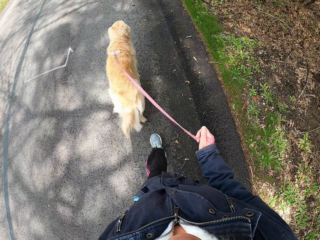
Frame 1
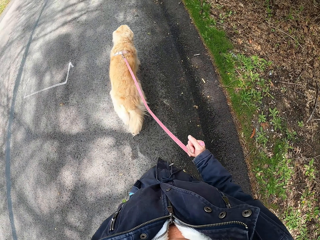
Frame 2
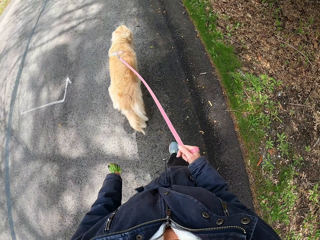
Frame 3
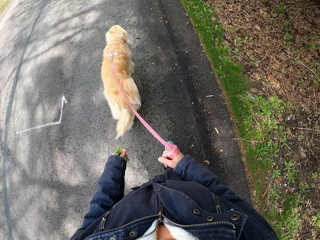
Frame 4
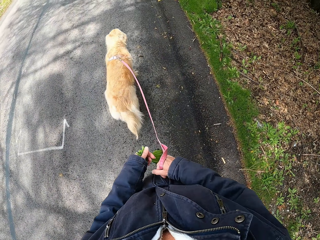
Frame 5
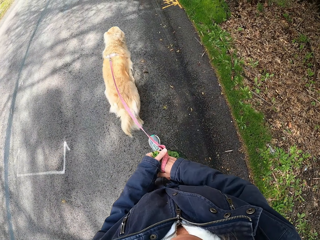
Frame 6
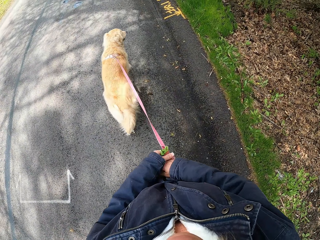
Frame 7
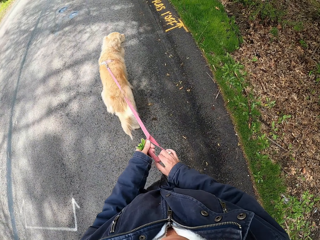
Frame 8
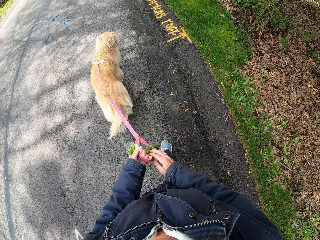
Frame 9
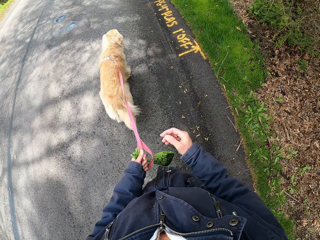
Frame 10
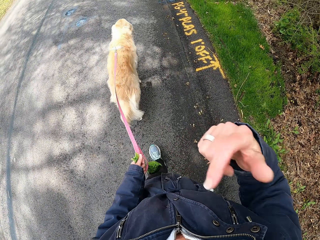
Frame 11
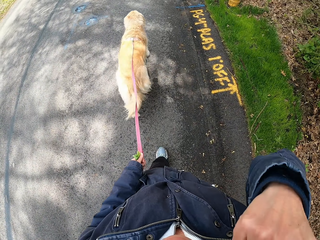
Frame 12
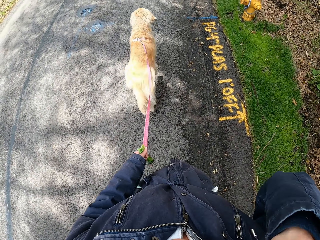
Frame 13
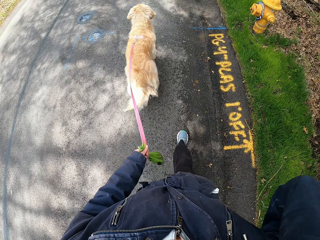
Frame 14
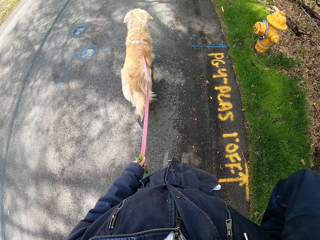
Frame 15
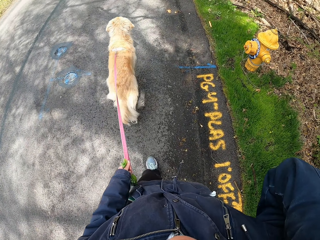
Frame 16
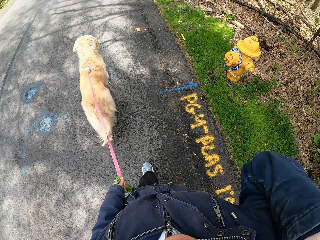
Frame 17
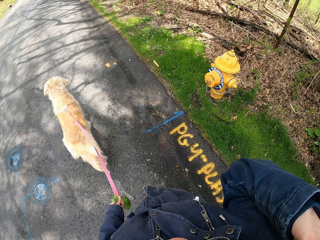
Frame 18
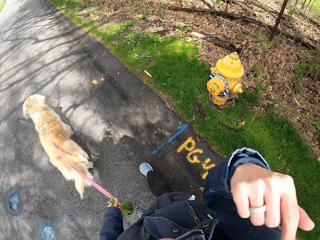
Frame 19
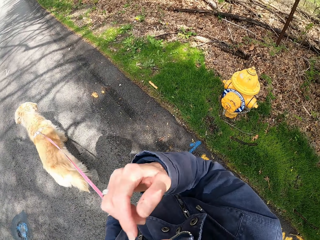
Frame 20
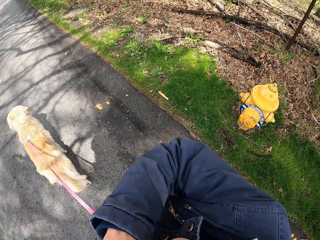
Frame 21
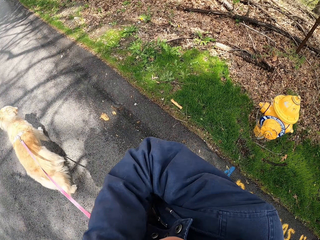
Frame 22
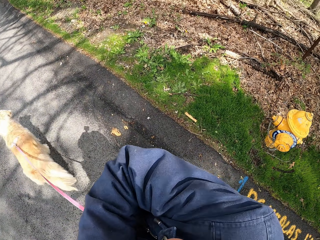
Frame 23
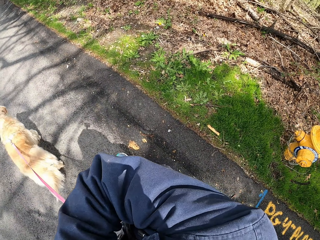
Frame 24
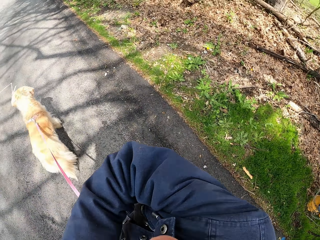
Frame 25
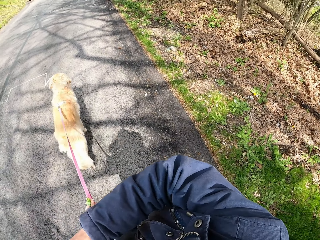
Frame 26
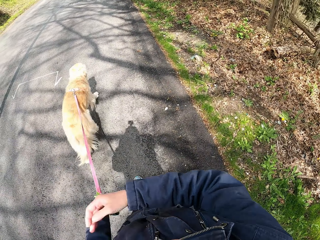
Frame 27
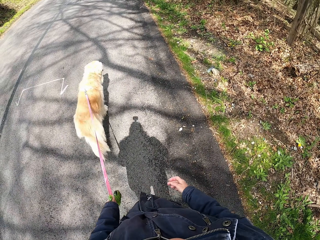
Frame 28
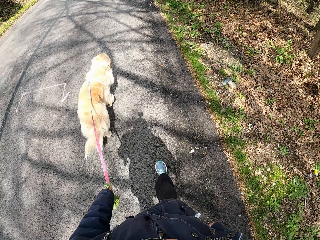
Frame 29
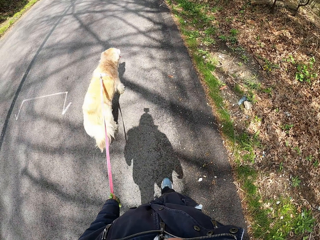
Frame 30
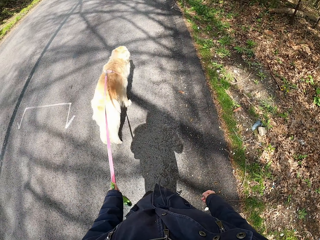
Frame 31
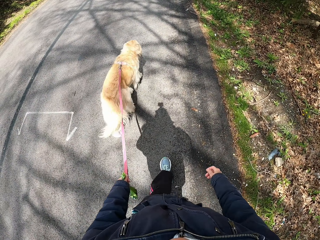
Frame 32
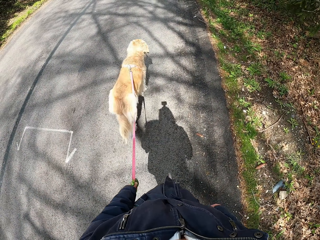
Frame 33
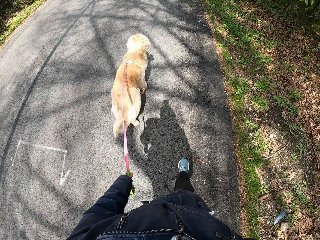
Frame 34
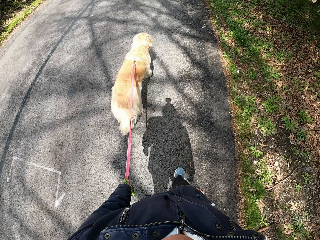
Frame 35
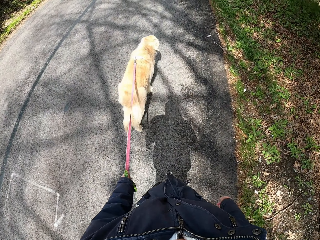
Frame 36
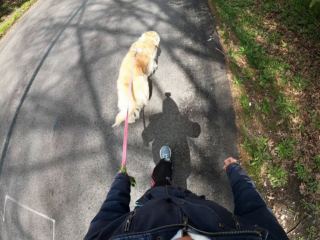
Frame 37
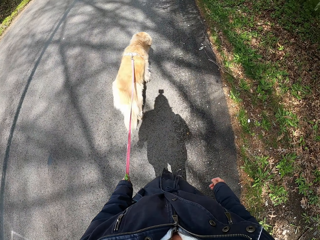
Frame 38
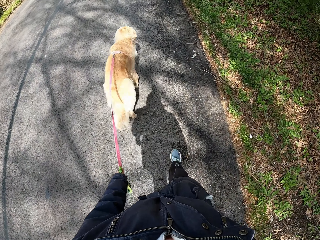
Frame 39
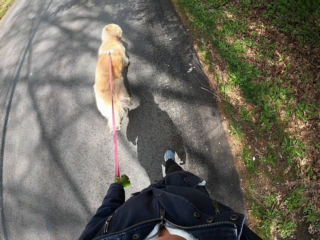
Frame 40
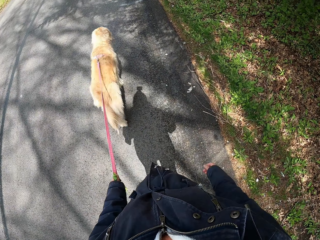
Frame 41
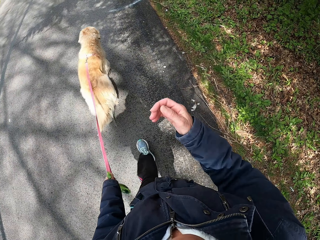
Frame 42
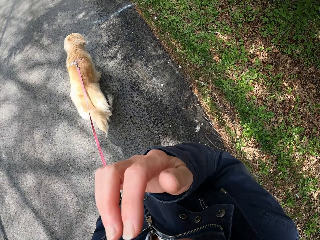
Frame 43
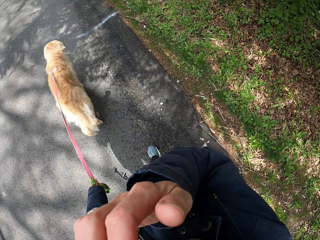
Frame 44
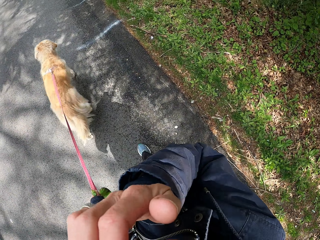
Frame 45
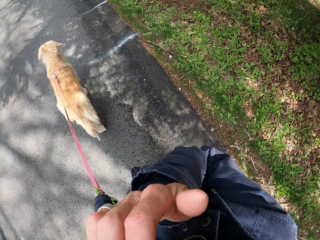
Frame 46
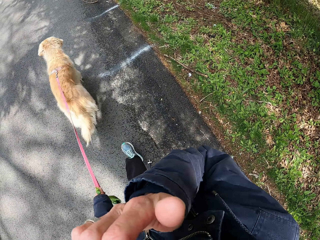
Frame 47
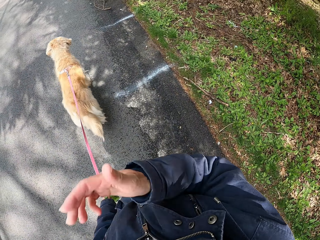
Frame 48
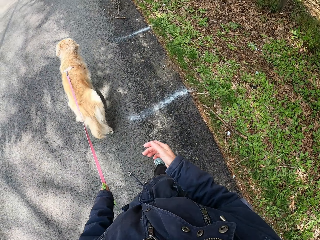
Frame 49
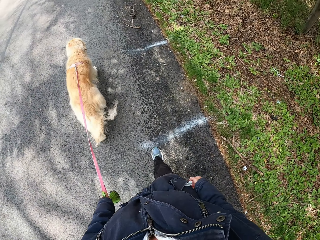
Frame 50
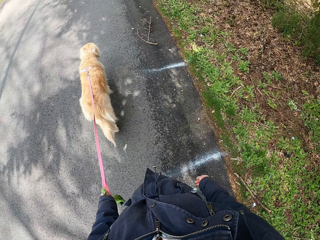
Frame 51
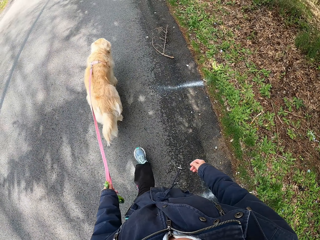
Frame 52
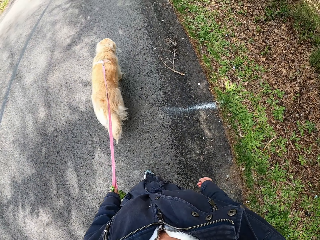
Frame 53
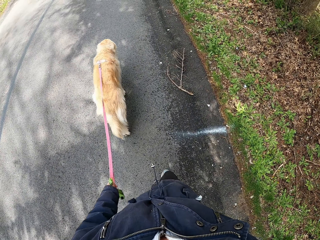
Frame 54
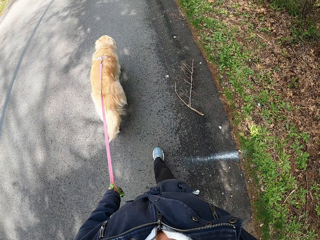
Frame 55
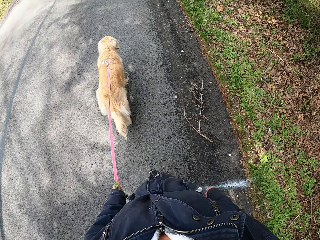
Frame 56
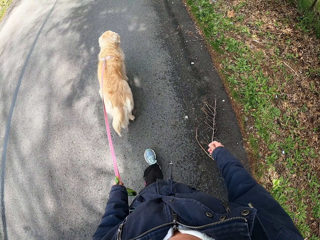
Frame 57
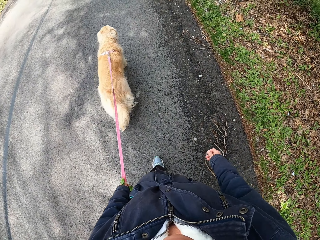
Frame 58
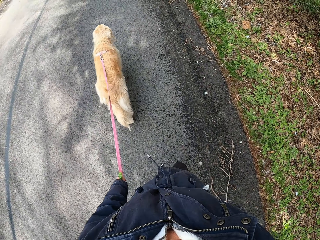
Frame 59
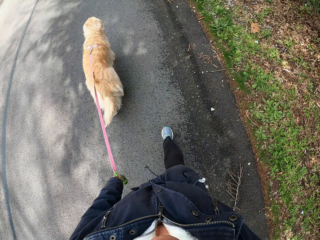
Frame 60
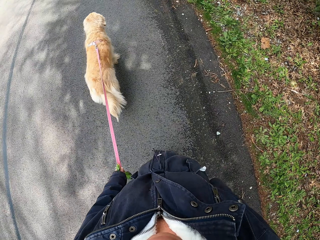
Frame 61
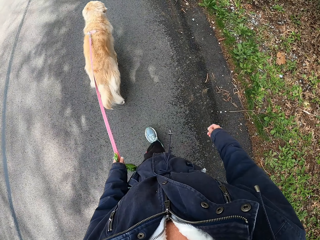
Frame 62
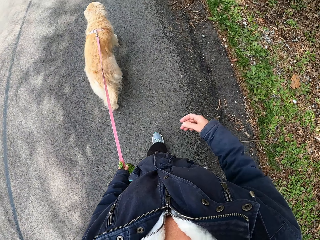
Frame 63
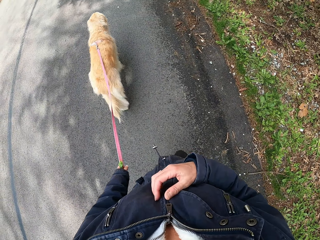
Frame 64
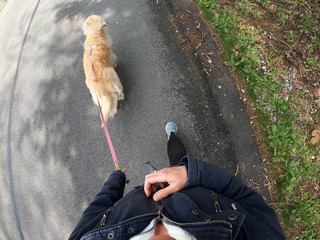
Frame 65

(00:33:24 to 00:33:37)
The camera wearer moves the dog's leash from his right hand to his left hand. They raise her hand. They walk the dog along the pavement. They raise her hand. They rub the face. They walk the dog along the pavement.

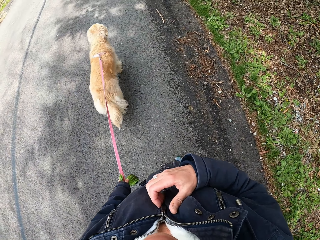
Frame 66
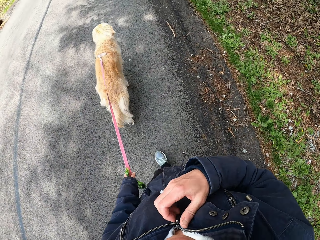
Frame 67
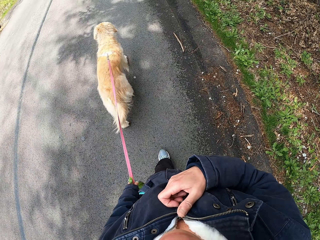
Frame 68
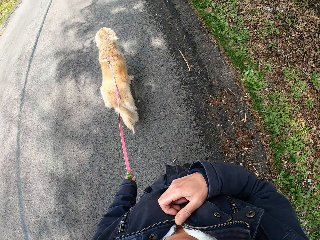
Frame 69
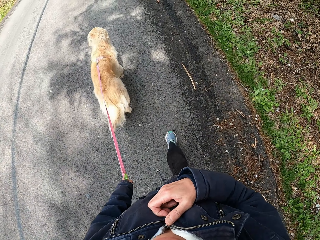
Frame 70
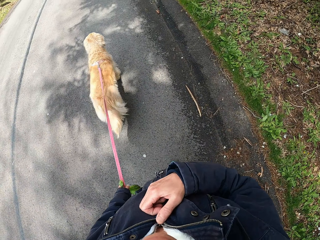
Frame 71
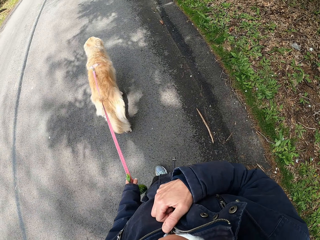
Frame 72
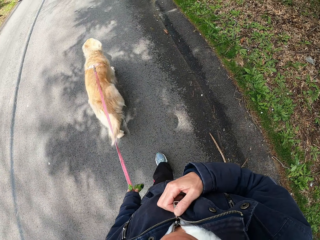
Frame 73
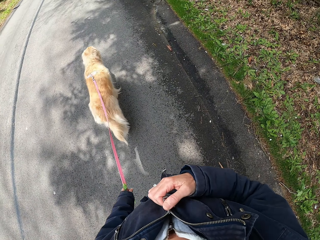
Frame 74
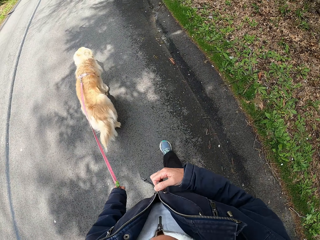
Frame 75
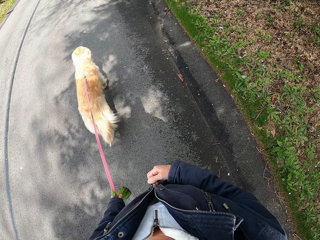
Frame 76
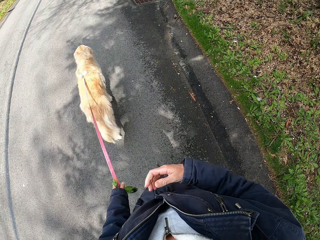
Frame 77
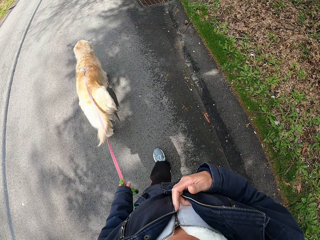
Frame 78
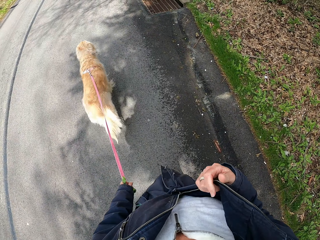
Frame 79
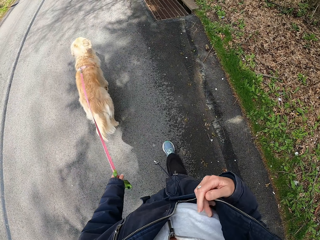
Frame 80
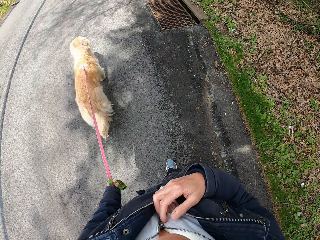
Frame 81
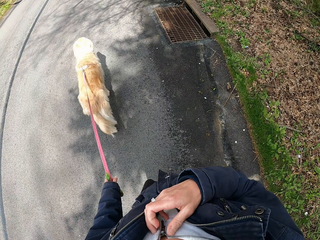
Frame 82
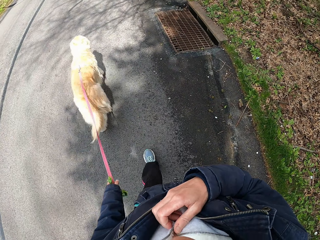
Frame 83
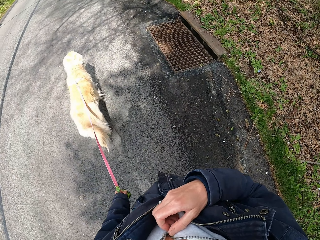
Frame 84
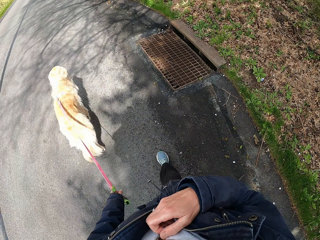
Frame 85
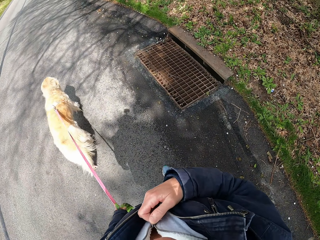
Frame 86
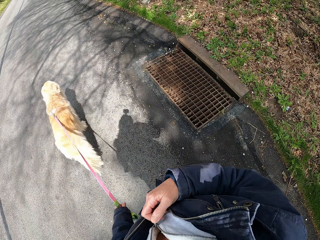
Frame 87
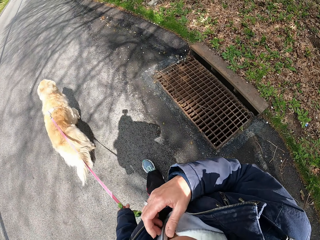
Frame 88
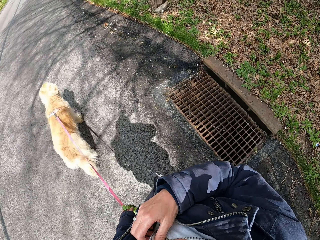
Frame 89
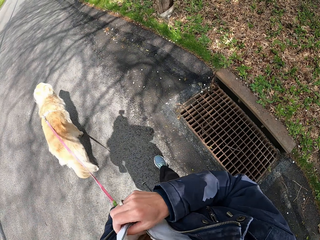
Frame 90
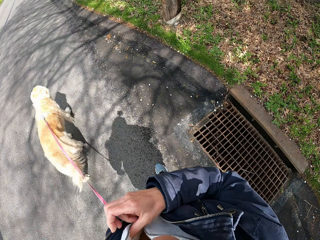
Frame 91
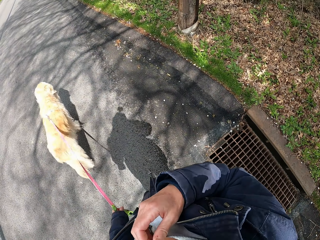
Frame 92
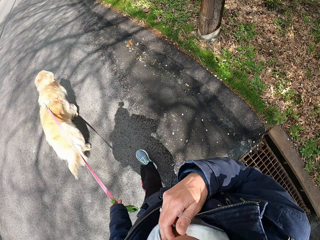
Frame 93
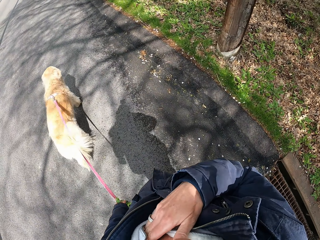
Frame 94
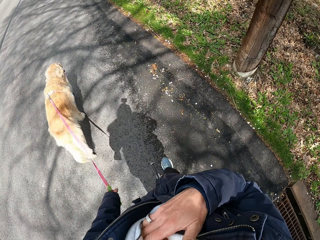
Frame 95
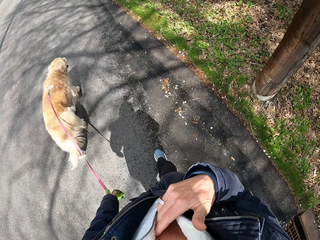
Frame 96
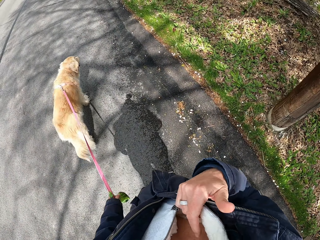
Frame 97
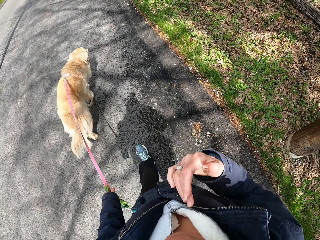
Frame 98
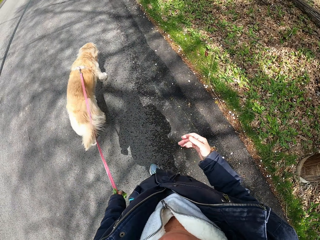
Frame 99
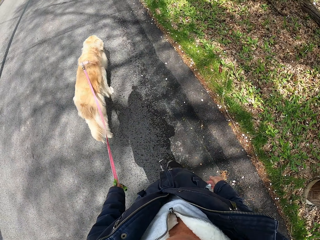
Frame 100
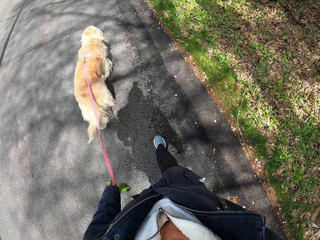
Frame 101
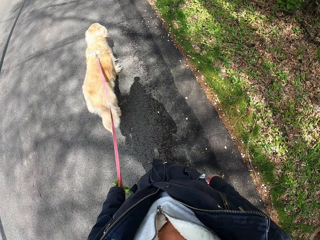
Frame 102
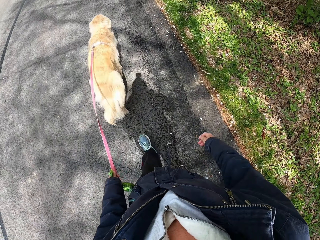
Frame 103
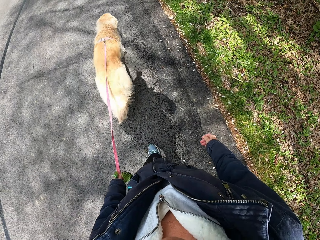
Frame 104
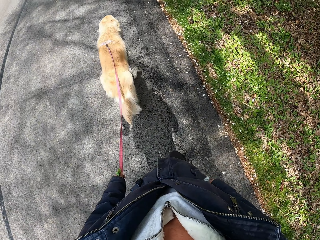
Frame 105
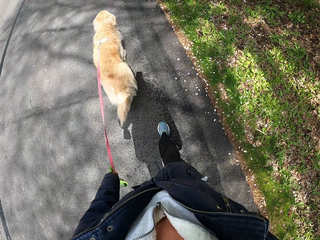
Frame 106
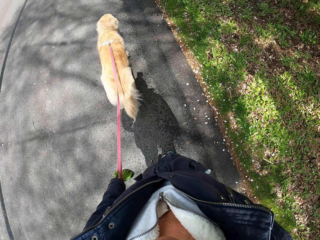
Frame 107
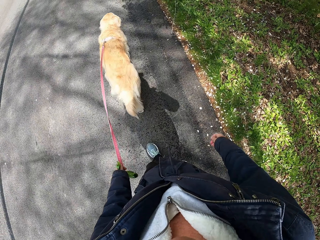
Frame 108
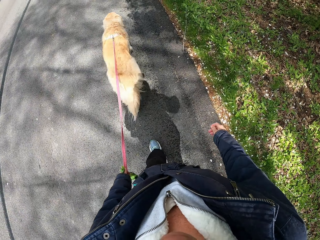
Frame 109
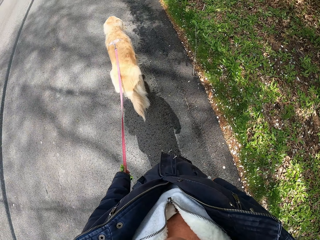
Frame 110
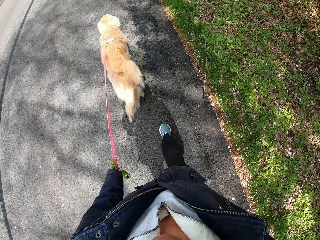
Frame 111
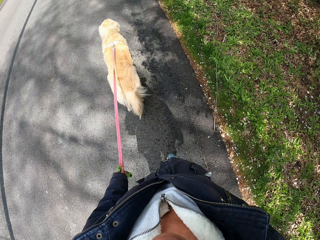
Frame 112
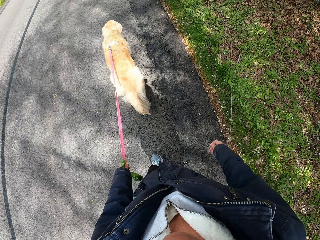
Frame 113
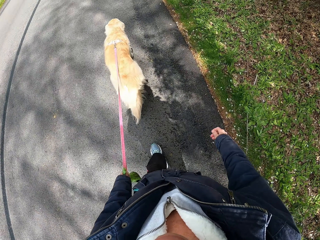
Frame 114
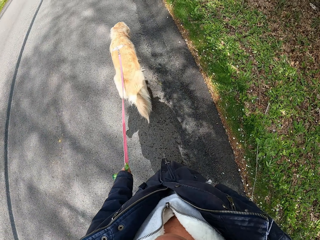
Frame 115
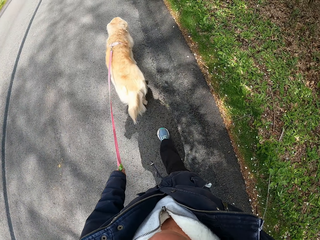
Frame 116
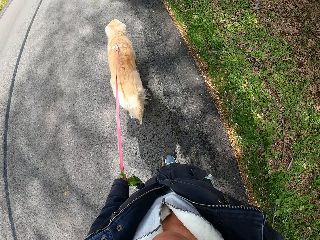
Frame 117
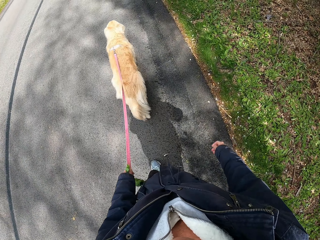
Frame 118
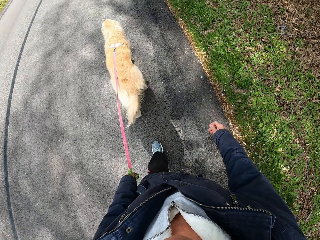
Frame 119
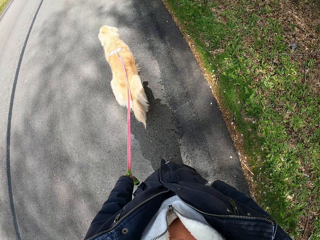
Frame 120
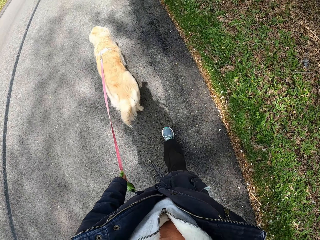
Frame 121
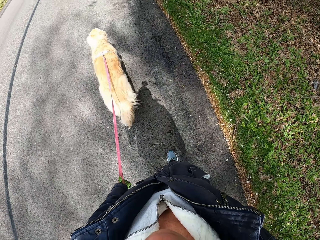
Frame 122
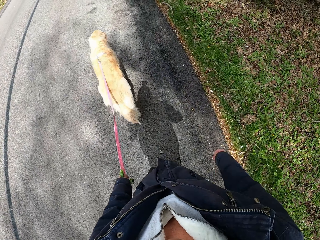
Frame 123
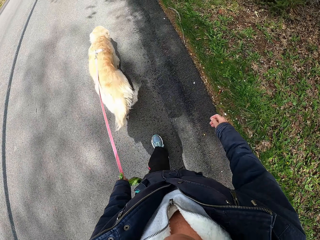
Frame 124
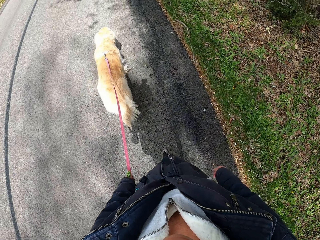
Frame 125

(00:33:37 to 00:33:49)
The camera wearer unzips her jacket. She walks the dog along the pavement.
